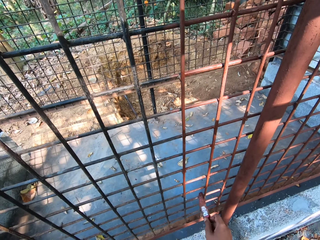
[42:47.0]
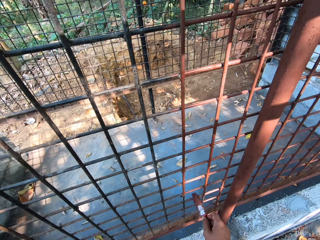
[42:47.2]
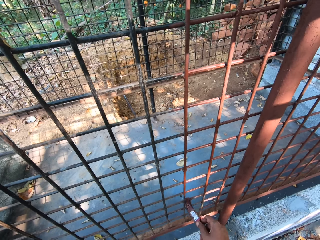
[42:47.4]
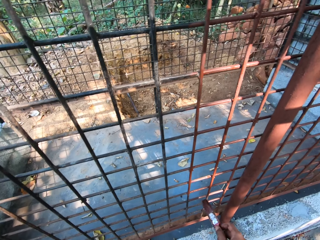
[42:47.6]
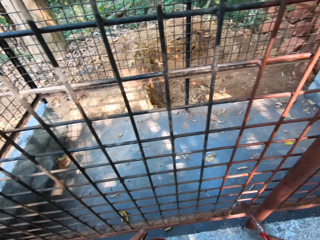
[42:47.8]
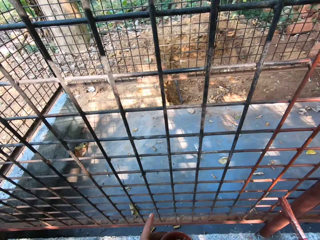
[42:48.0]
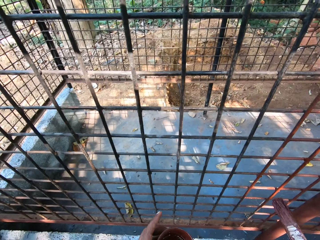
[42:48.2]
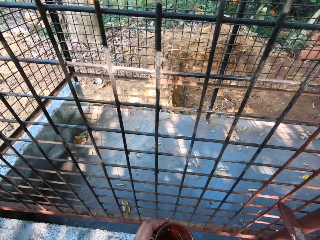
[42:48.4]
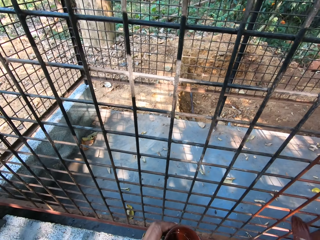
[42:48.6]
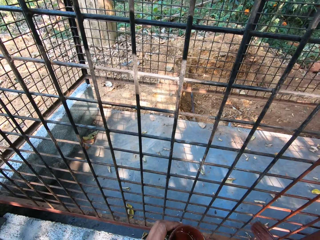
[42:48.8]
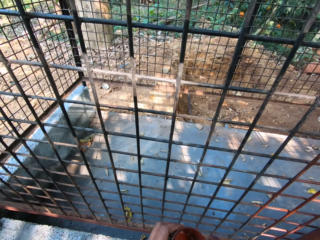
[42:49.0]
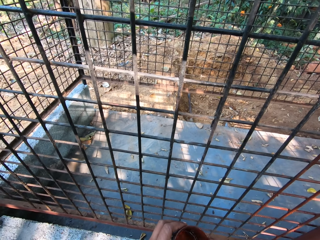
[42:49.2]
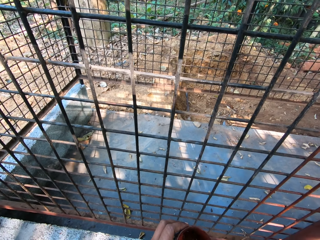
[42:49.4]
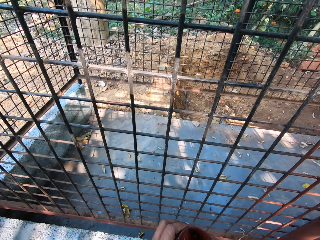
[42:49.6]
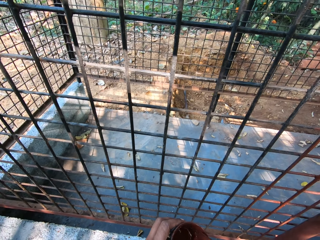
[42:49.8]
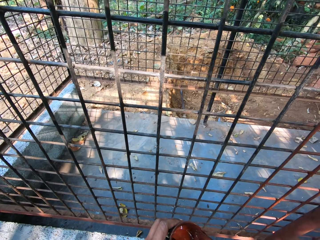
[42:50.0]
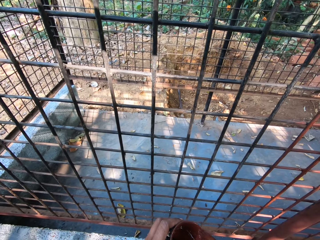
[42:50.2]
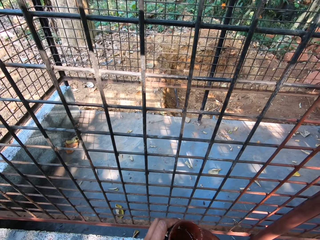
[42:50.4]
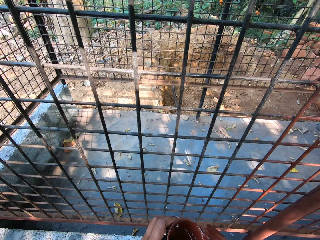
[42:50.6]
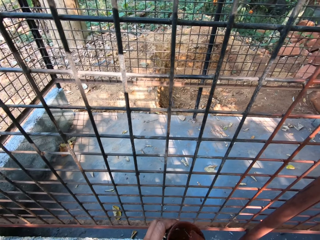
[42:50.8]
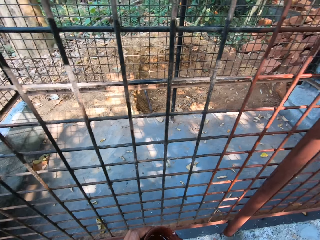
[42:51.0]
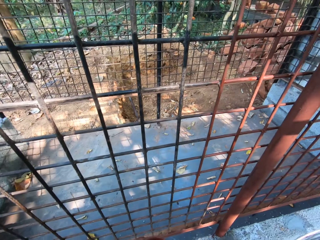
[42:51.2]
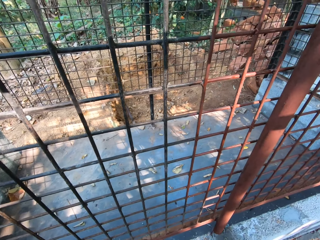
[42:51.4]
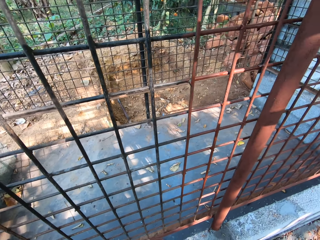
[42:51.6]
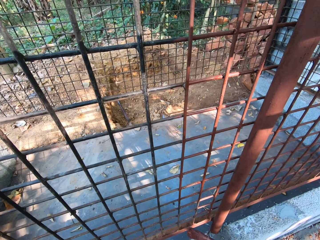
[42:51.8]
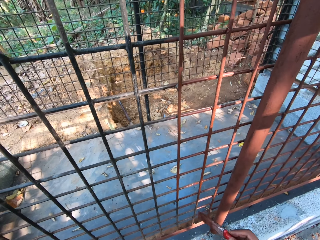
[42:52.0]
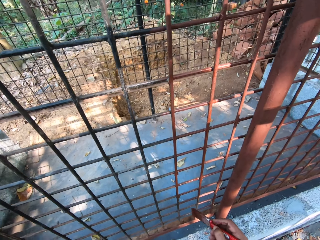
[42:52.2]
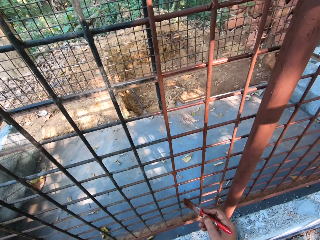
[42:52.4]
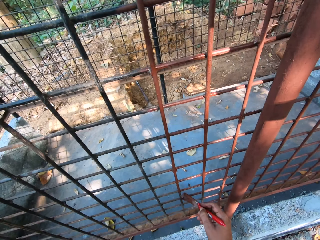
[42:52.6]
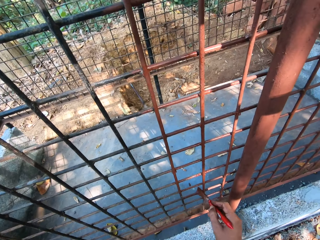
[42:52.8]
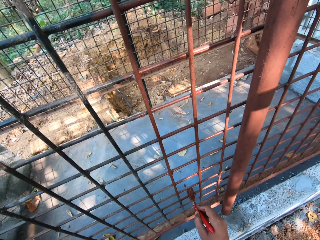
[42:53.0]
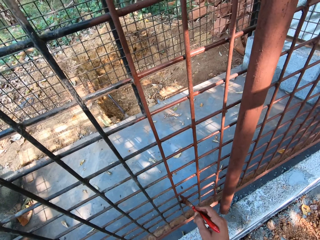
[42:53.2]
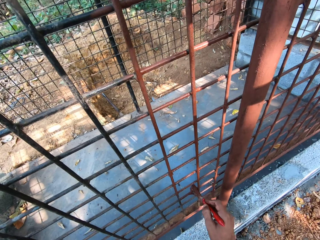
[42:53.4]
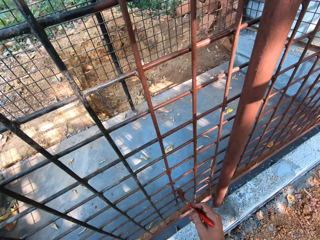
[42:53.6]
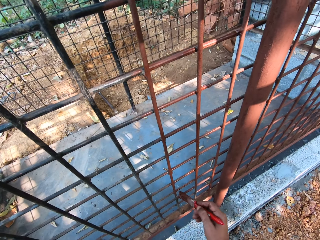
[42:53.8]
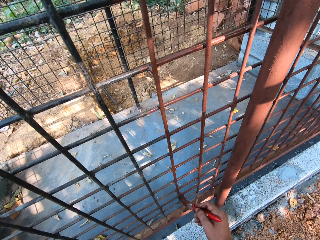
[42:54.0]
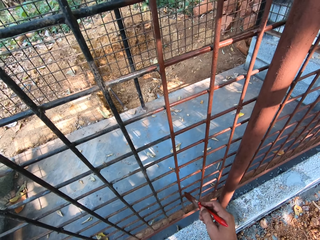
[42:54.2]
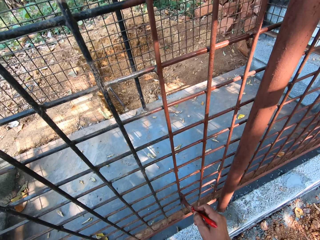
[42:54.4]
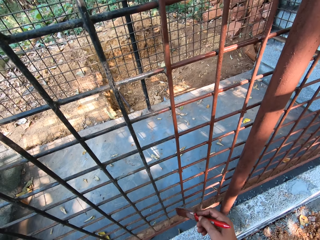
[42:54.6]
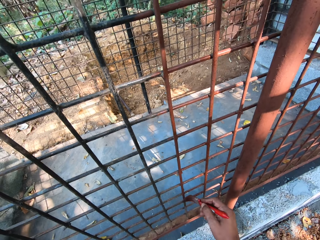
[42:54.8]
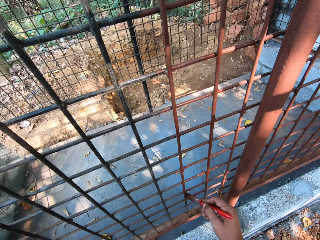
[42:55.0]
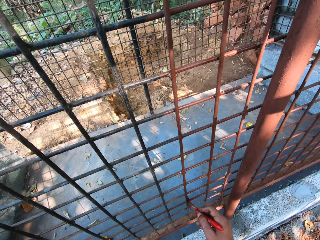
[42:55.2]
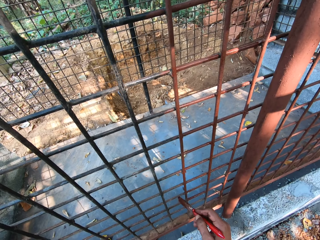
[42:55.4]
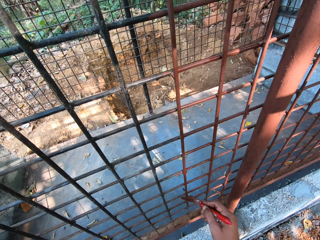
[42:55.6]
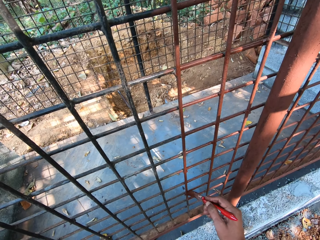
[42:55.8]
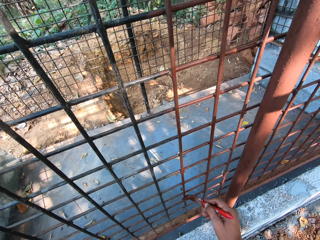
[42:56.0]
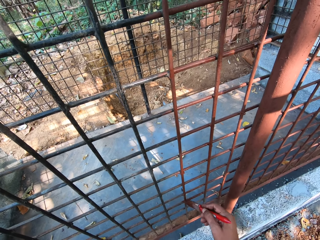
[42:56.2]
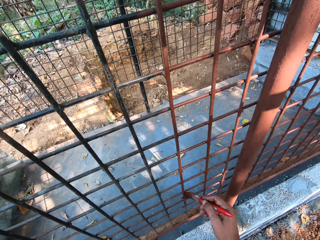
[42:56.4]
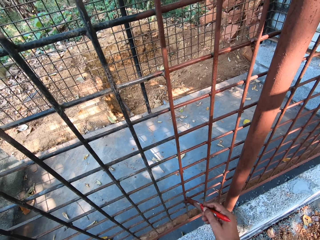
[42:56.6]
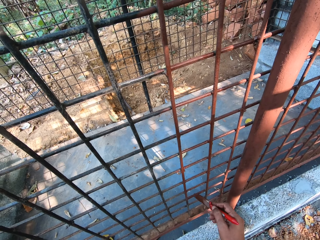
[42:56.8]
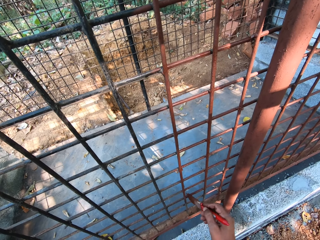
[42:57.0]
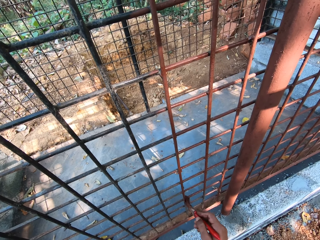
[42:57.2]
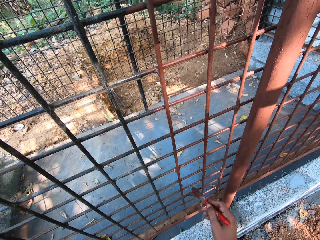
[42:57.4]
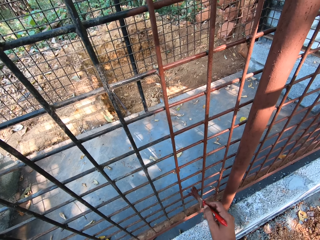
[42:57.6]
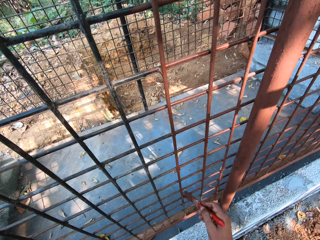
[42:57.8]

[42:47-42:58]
The camera wearer holds a tin of paint with the left hand. He dips the paintbrush in the paint can with his right hand. He looks around in the compound. He paints the cage with the paintbrush in his right hand.

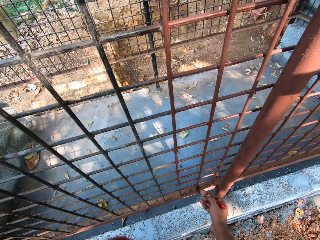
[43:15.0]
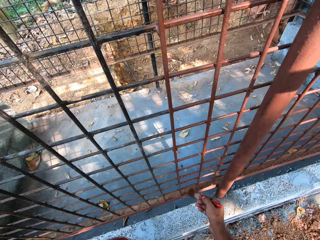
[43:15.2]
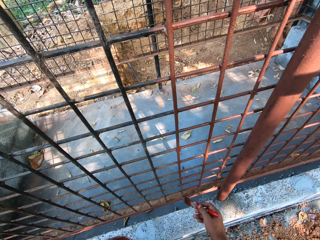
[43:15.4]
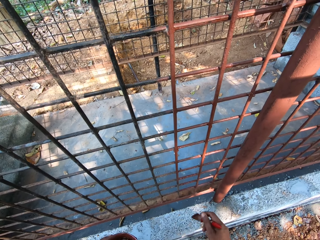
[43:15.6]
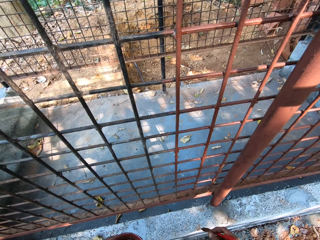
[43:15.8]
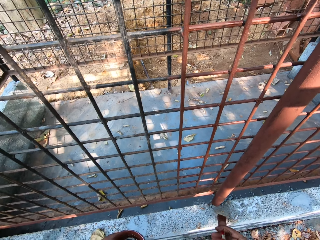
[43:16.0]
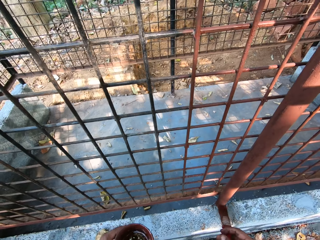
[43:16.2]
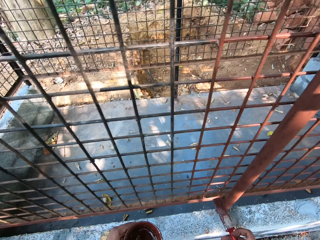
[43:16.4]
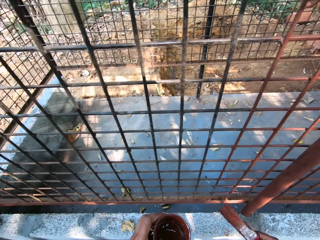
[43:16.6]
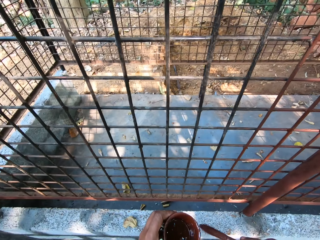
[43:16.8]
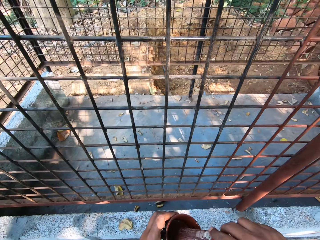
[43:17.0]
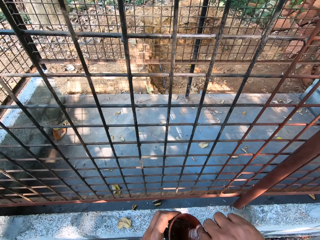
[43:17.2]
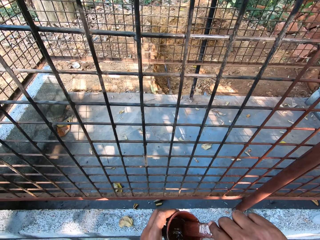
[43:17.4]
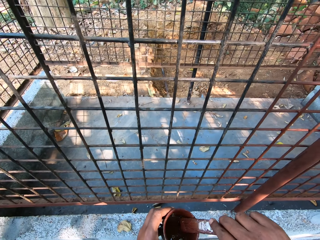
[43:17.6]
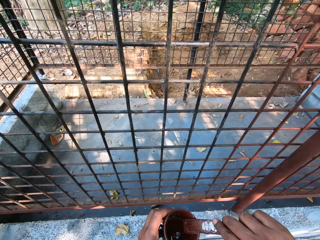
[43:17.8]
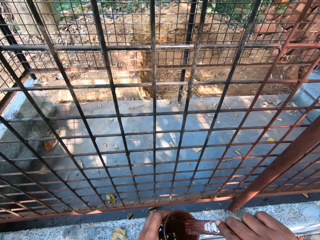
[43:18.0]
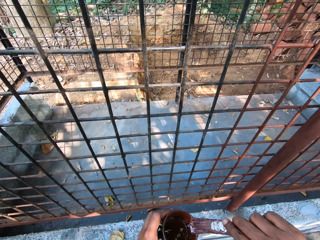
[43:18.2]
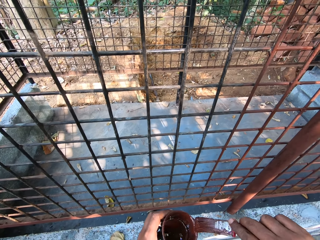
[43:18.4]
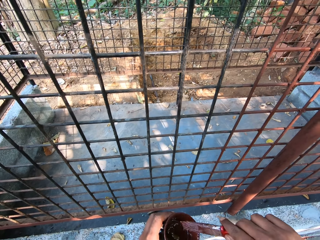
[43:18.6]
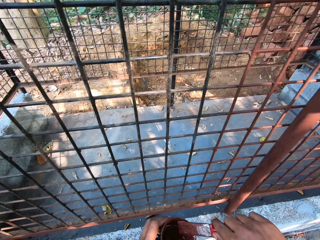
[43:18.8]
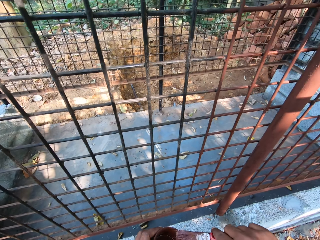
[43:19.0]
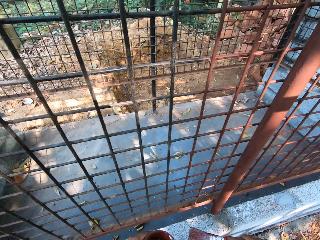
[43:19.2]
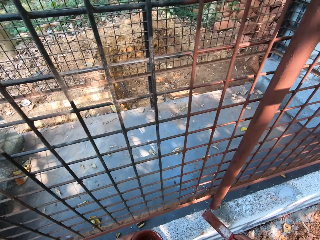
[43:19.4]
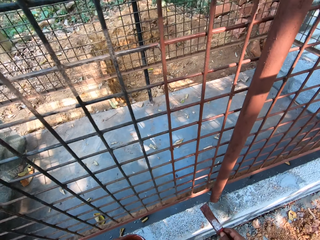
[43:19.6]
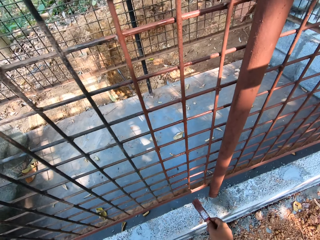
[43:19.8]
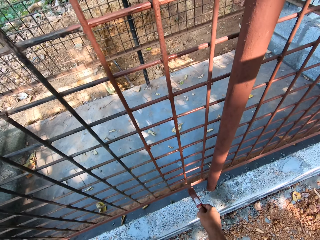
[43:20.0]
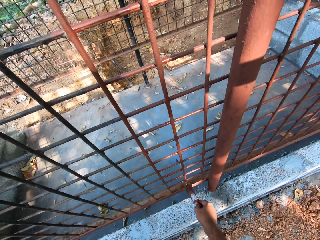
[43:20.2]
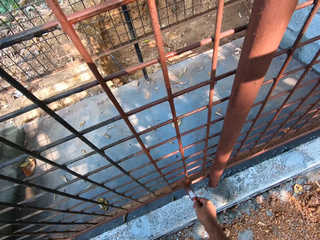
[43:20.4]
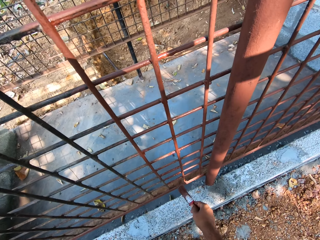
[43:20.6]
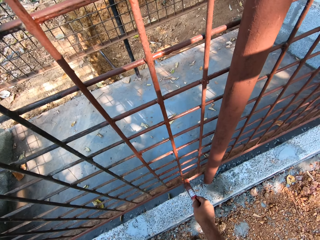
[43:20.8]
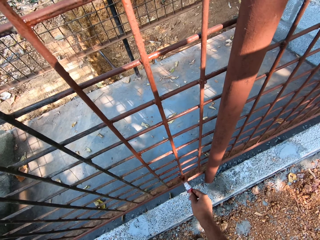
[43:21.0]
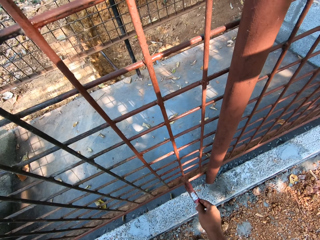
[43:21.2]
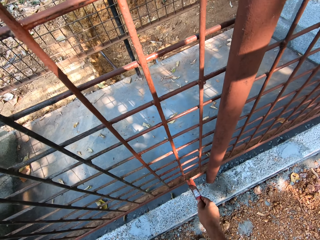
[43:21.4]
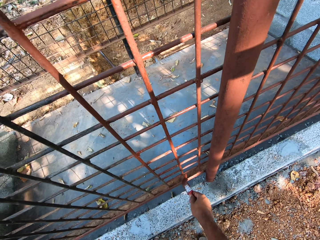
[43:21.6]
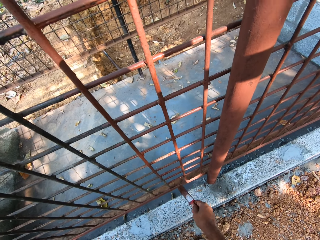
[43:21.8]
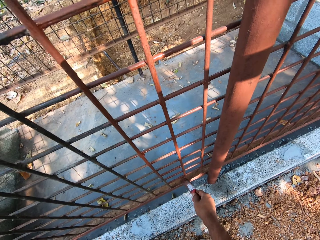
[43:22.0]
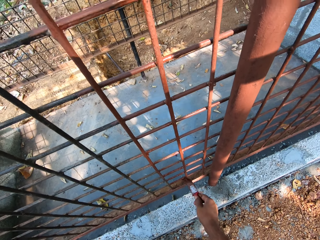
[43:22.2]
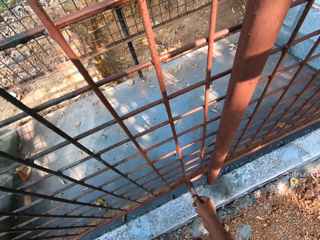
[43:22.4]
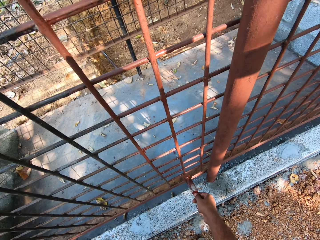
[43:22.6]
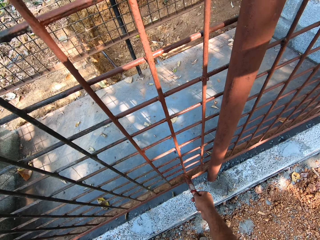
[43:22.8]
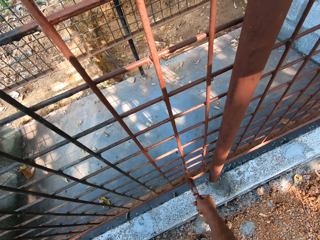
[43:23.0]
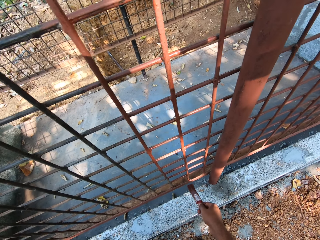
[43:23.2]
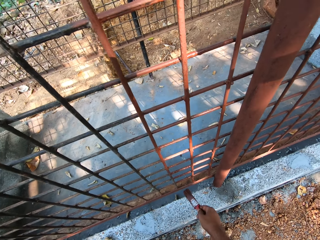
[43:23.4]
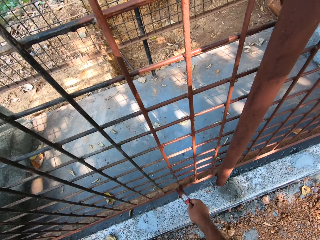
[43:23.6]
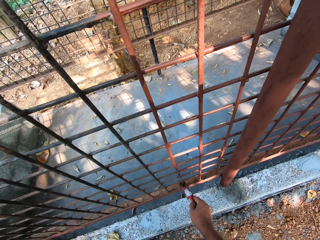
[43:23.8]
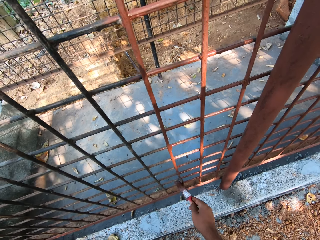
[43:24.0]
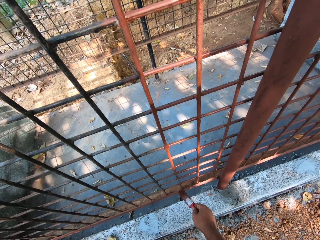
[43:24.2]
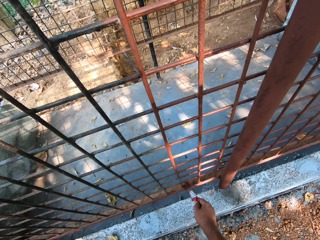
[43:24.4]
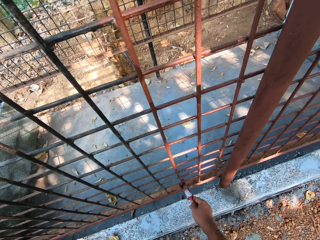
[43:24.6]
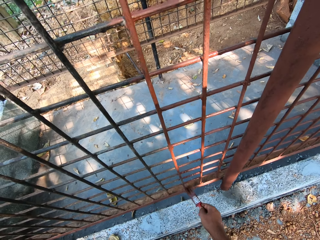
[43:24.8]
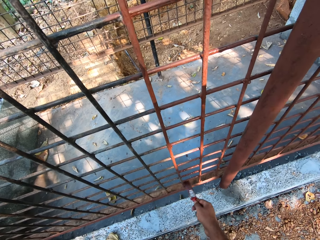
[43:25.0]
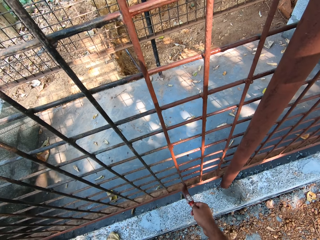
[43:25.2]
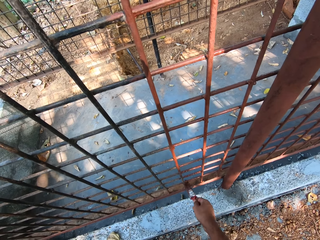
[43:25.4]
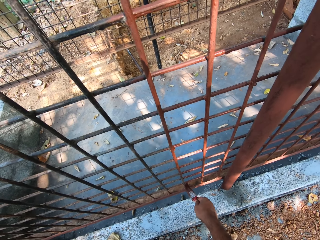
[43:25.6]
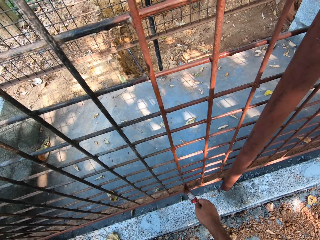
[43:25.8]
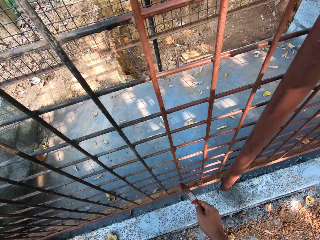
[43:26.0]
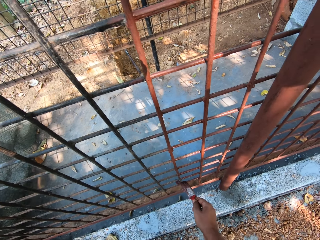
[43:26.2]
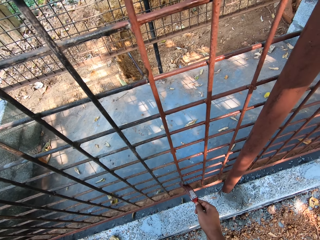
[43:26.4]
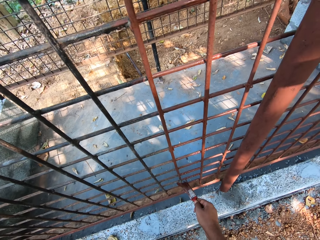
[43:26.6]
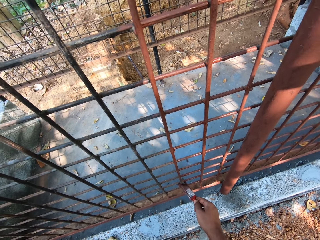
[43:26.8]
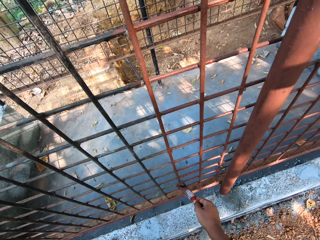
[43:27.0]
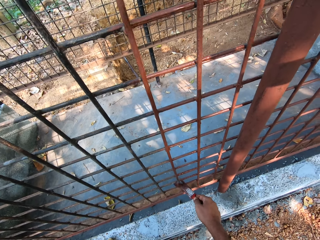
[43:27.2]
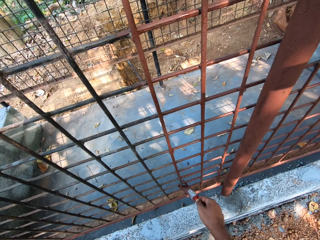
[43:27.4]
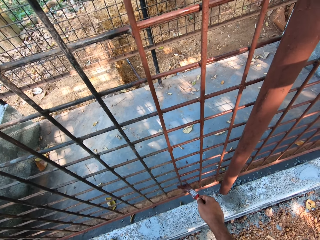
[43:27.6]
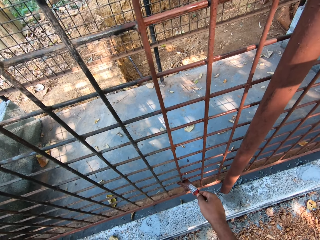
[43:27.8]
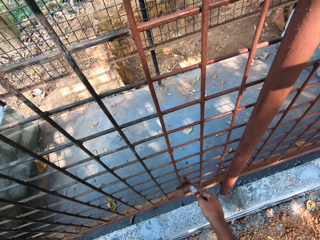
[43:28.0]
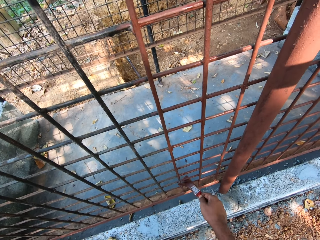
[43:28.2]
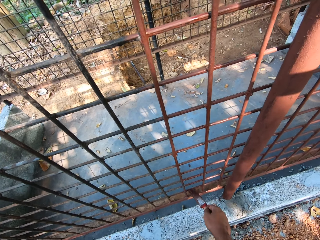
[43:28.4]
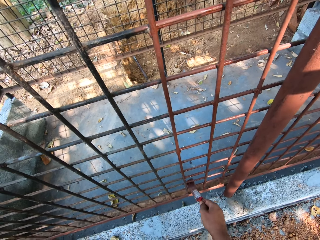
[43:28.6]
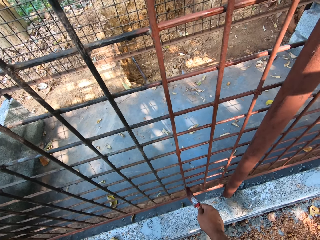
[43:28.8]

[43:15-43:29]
The camera wearer dips the paintbrush in the paint can with his right hand. He dabs the paintbrush on the paint can with his right hand. He paints the cage with the paintbrush in his right hand.
